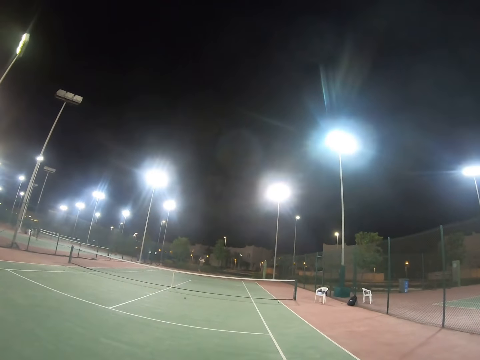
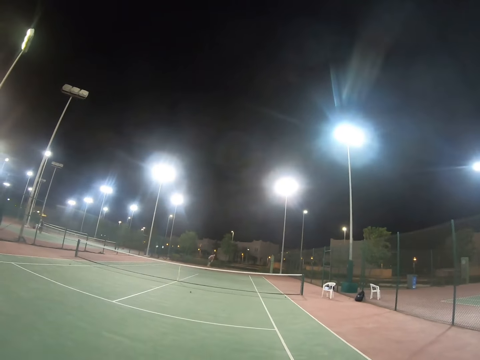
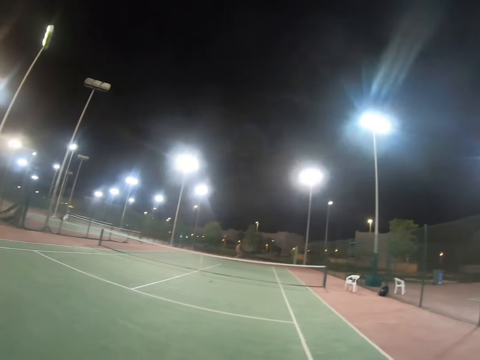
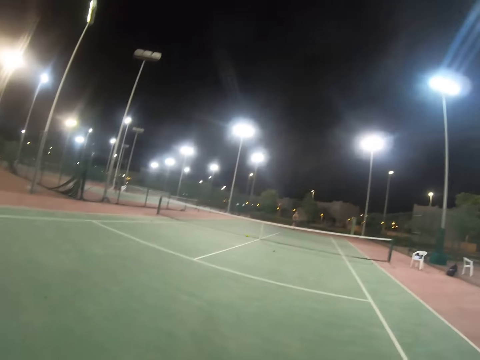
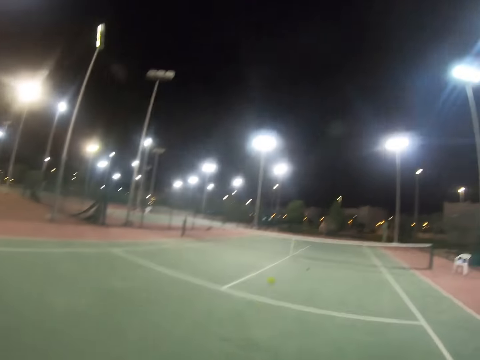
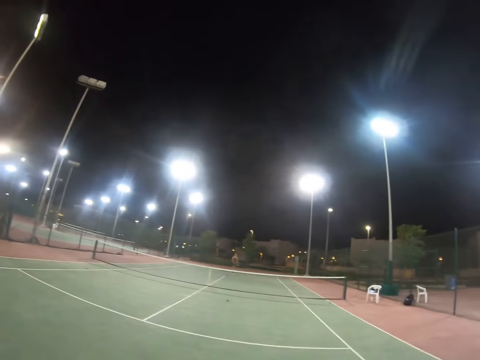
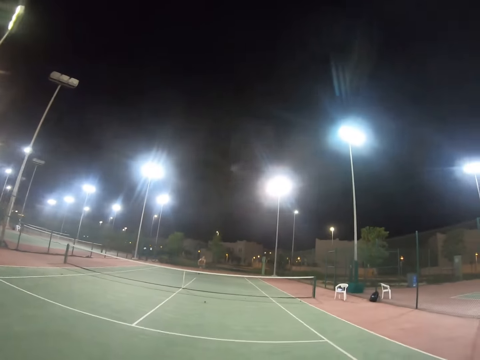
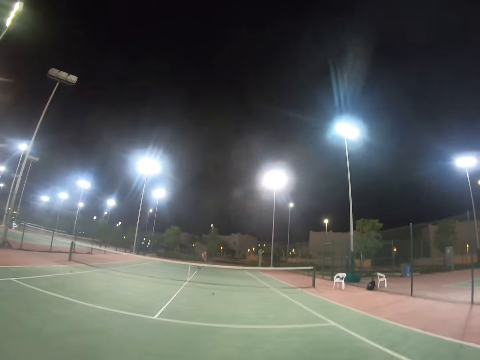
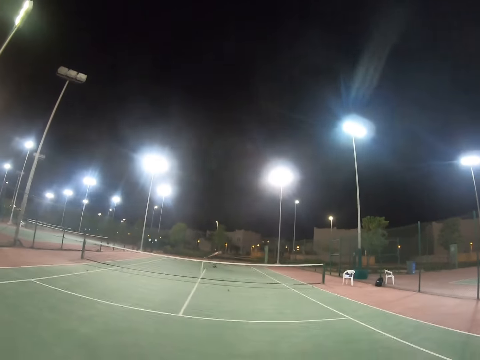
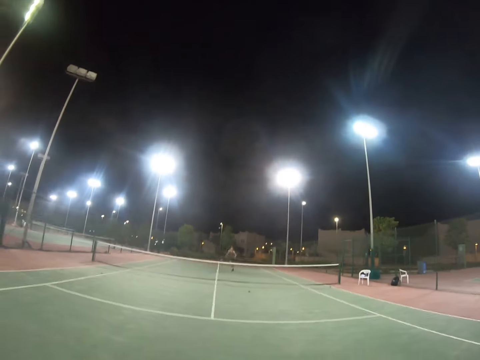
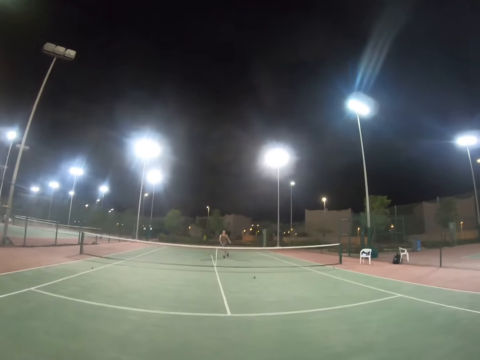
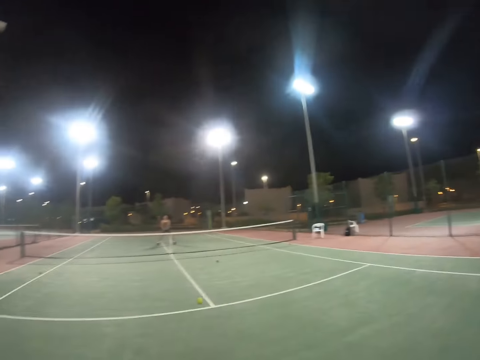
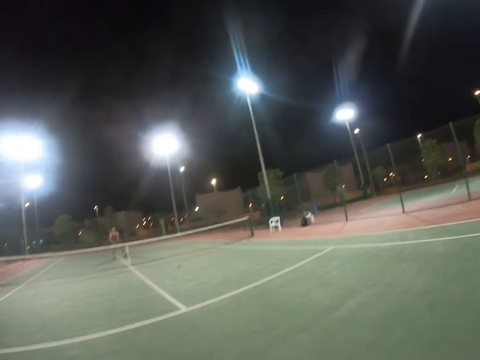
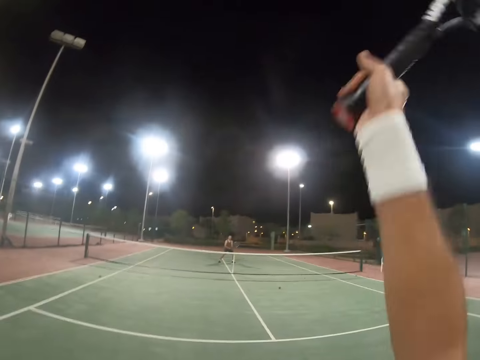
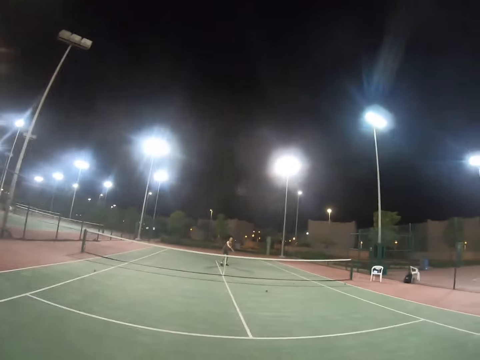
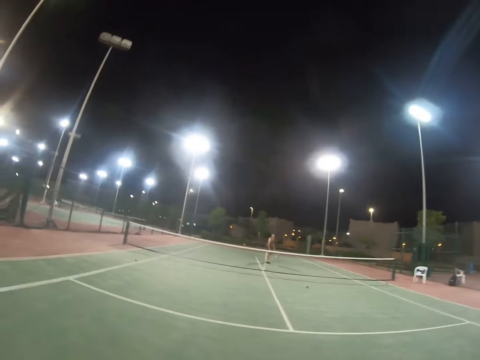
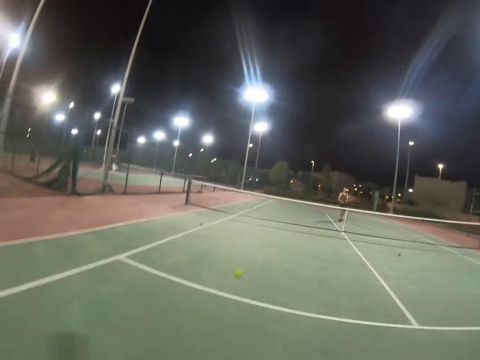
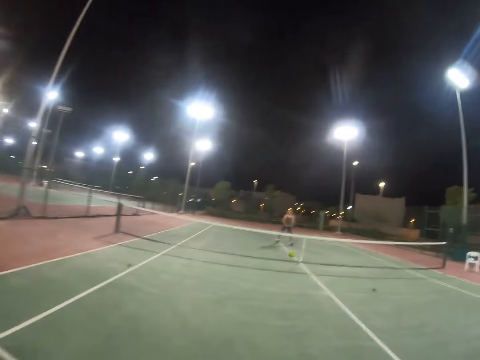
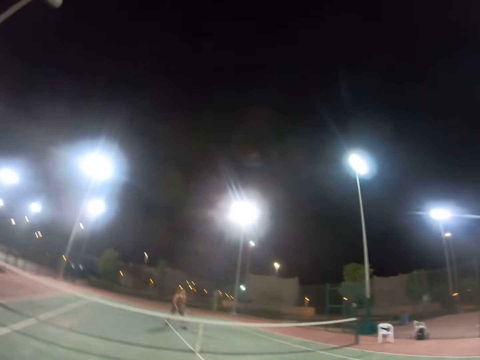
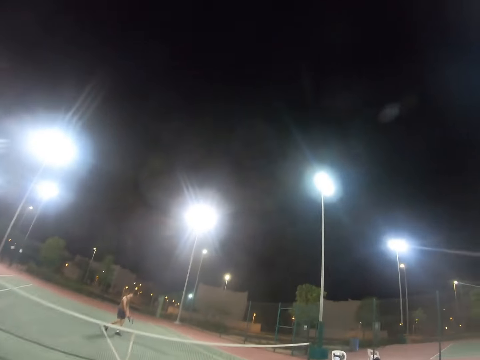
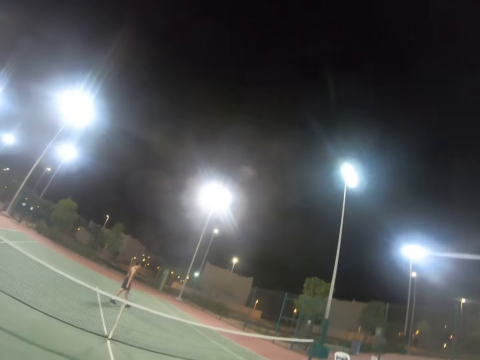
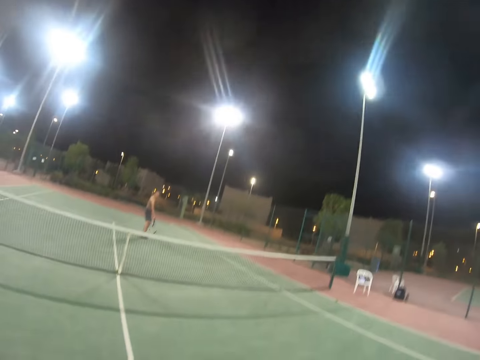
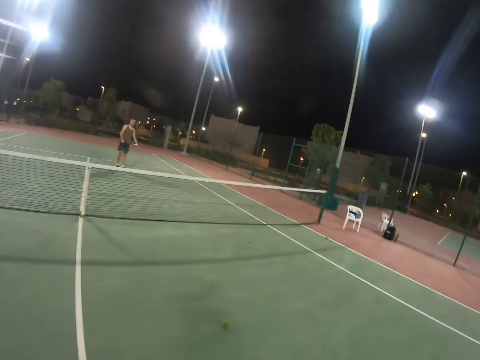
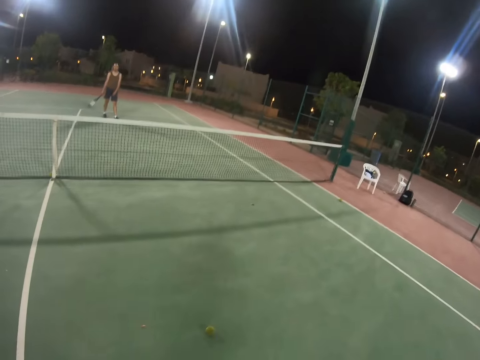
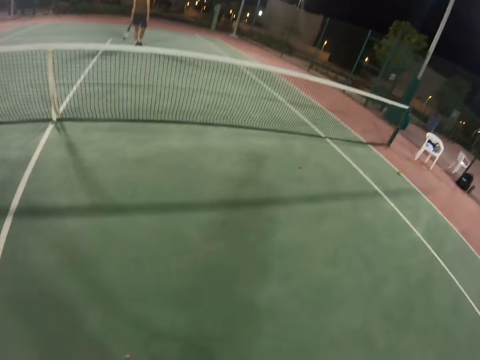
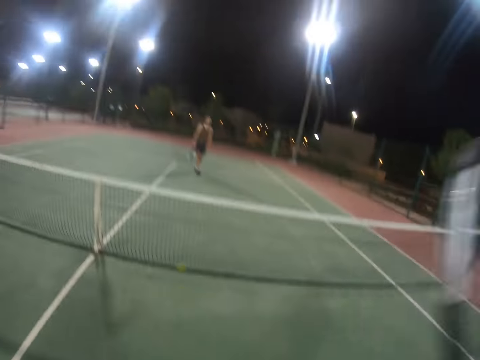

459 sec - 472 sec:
A person serves the tennis ball. The camera wearer hits the tennis ball. The person serves the tennis ball. The camera wearer serves the tennis ball. The person serves the tennis ball. The camera wearer serves the tennis ball. The person walks on the tennis court.

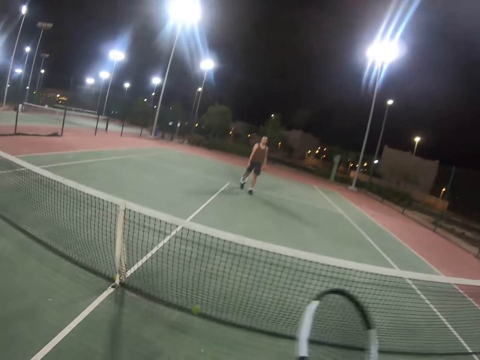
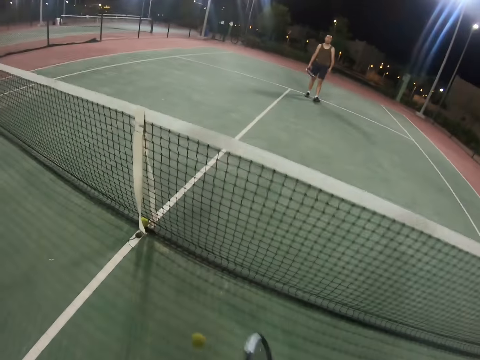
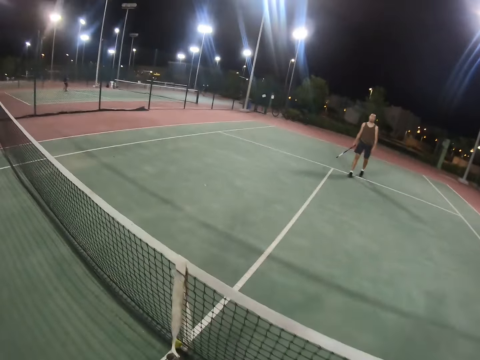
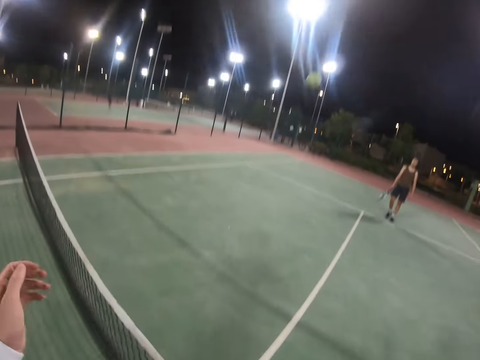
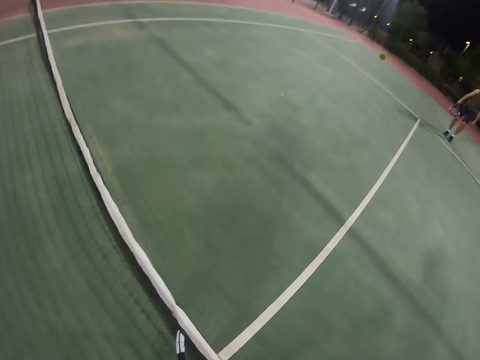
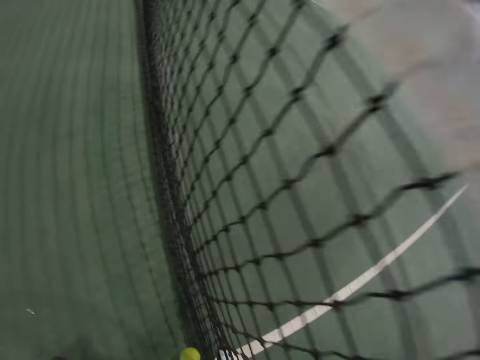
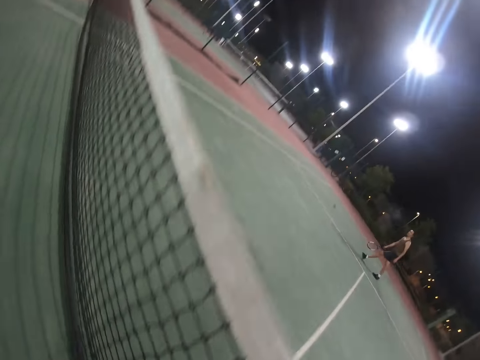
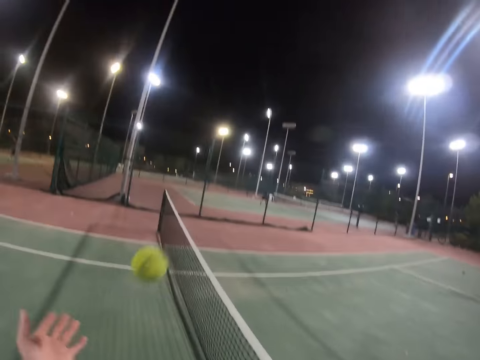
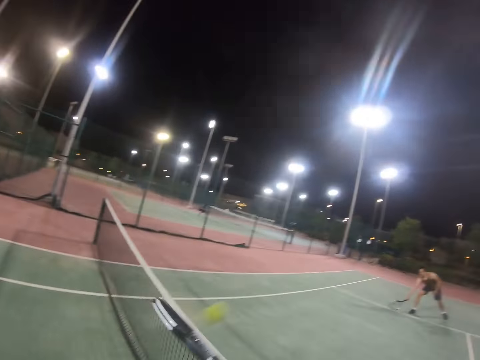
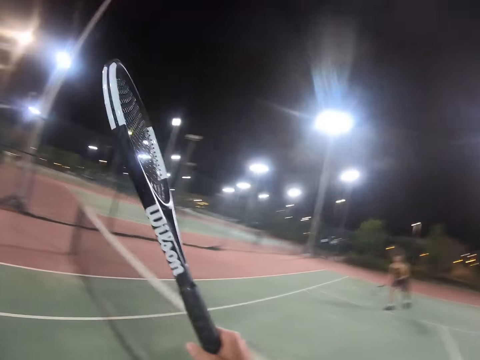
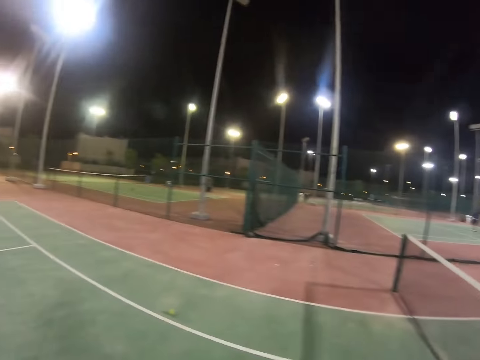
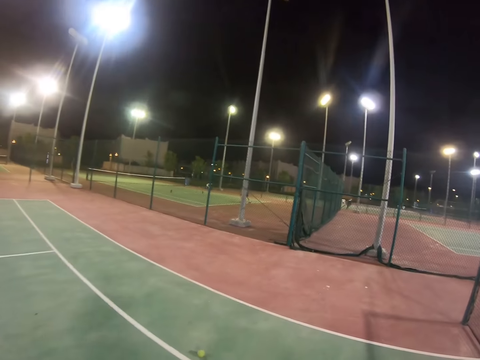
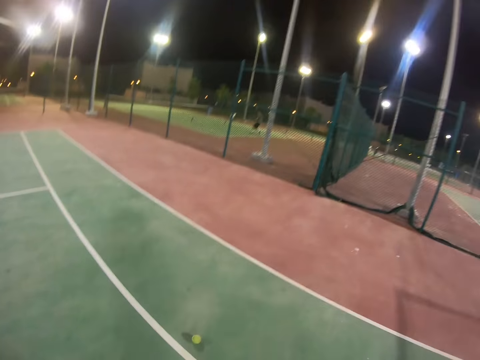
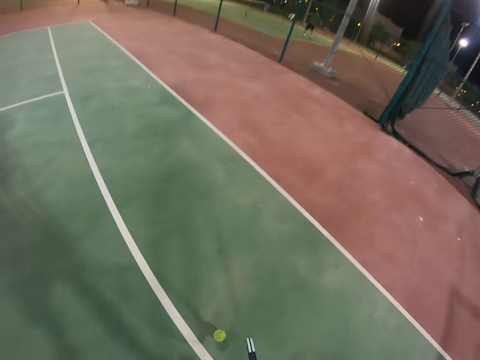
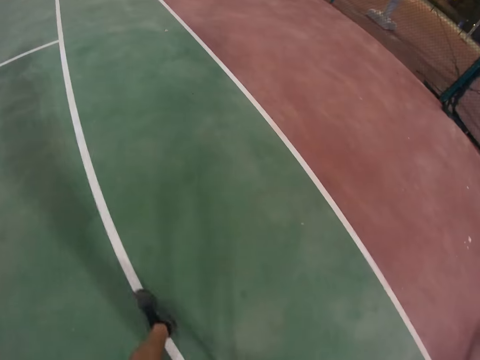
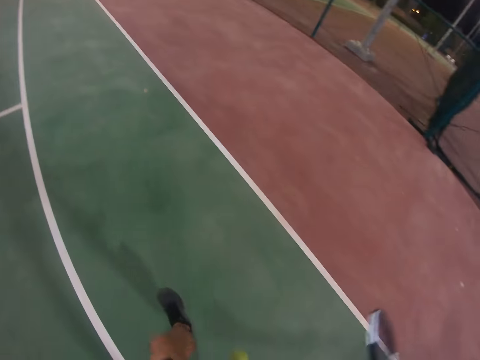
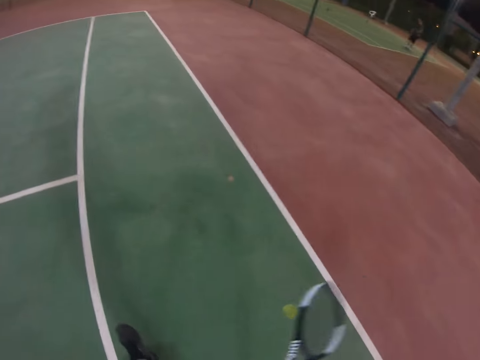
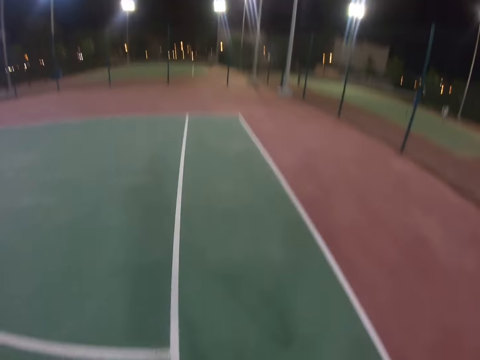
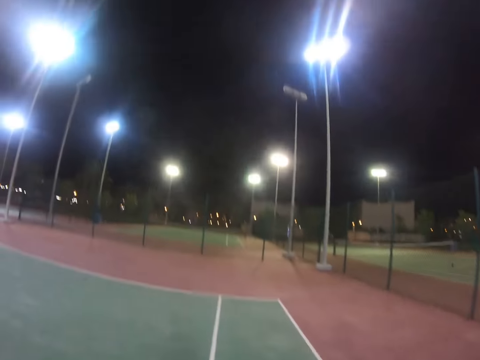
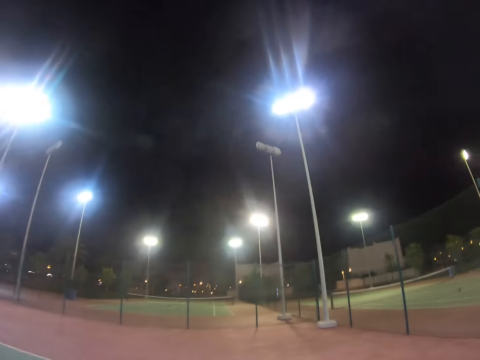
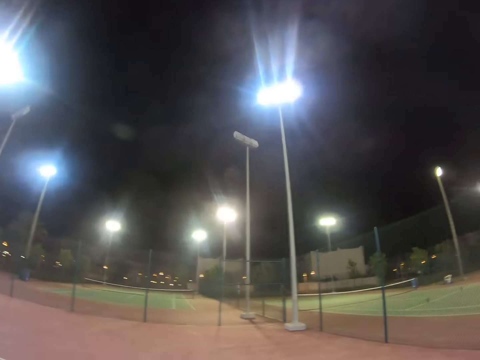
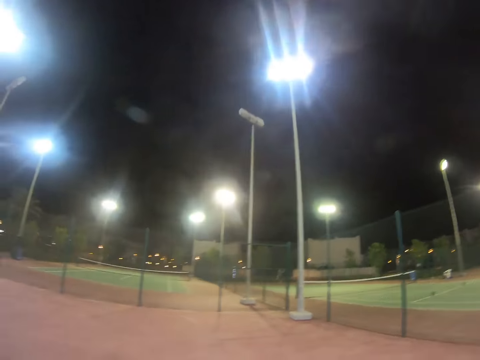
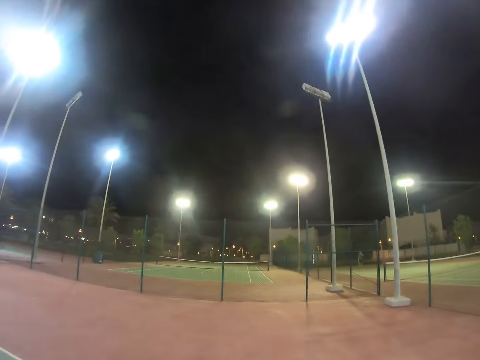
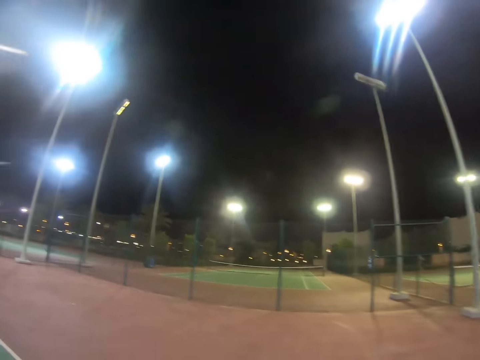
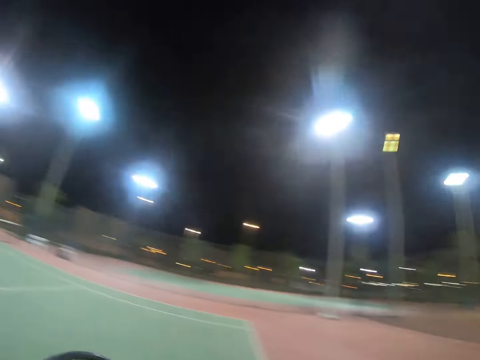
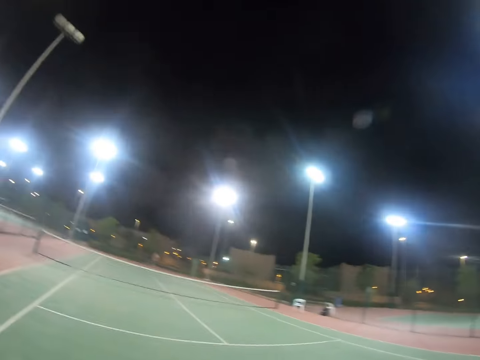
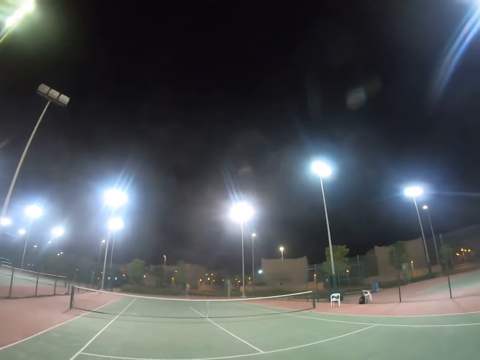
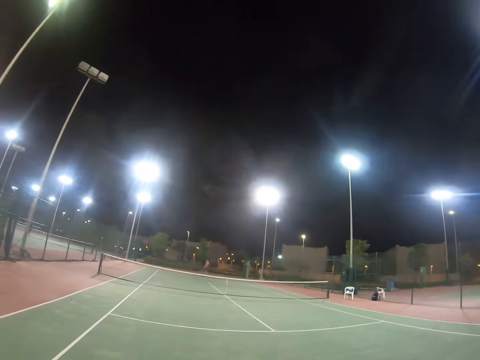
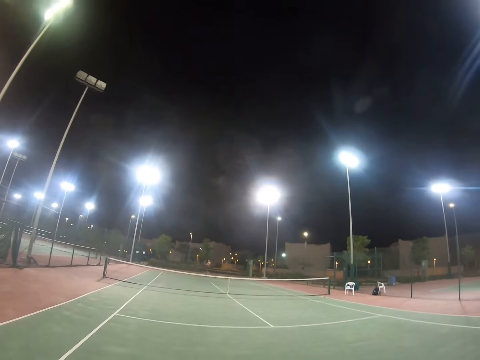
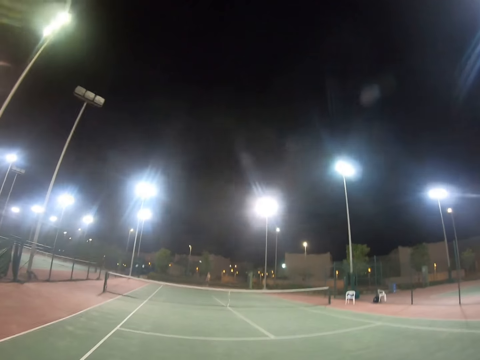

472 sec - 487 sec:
A person moves backward on the tennis court. The camera wearer throws the tennis ball over the net. They throw the tennis ball over the net again. They walk around the tennis court. They look around the tennis court.
